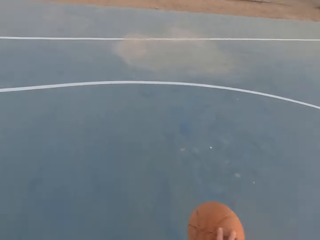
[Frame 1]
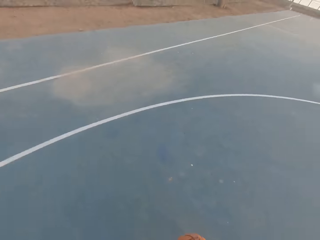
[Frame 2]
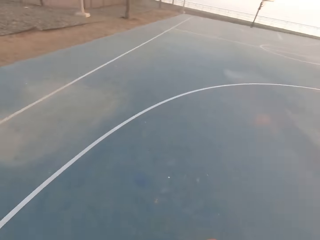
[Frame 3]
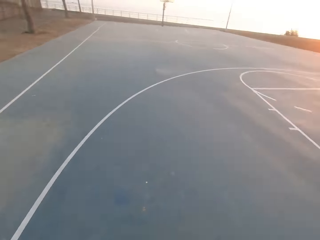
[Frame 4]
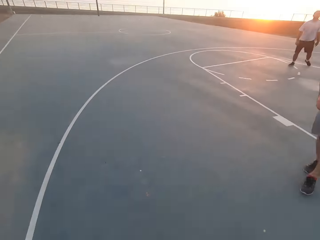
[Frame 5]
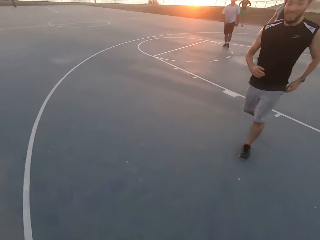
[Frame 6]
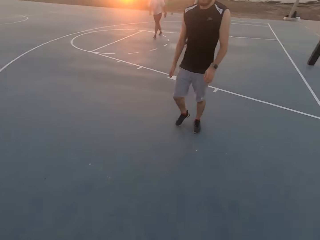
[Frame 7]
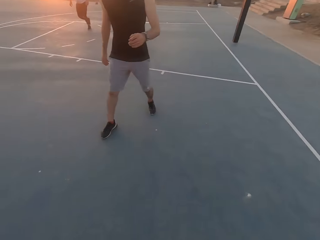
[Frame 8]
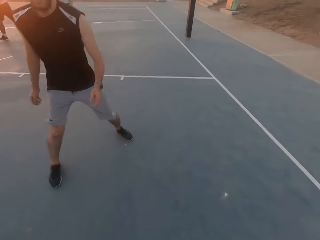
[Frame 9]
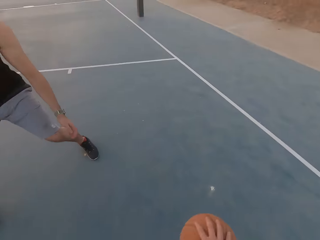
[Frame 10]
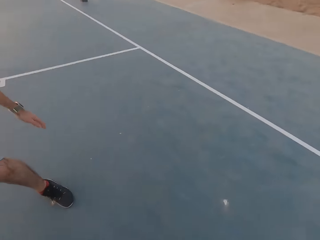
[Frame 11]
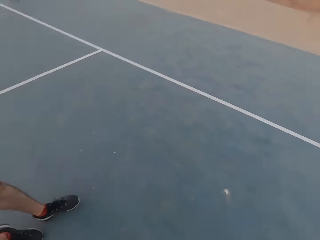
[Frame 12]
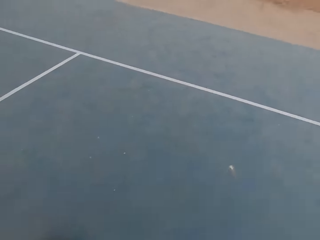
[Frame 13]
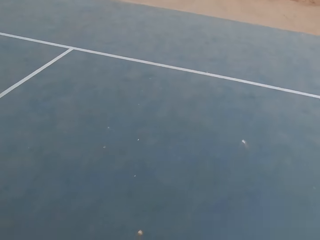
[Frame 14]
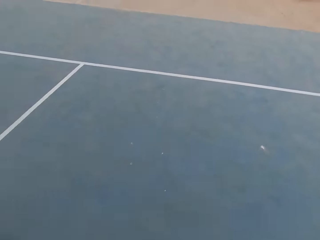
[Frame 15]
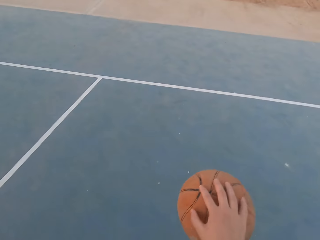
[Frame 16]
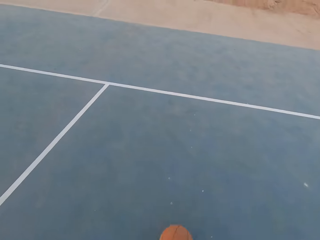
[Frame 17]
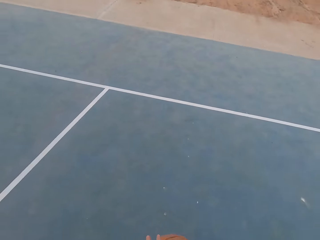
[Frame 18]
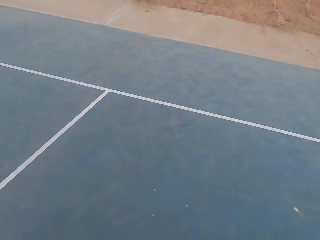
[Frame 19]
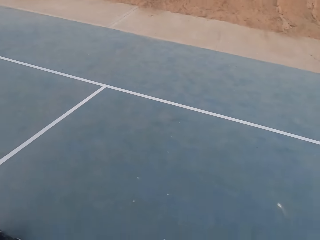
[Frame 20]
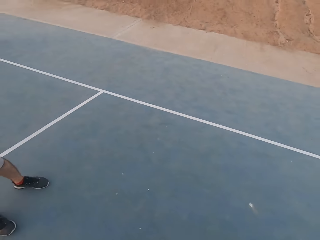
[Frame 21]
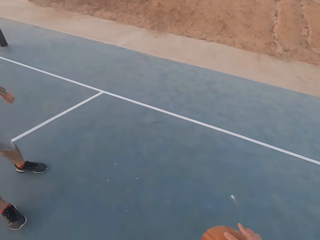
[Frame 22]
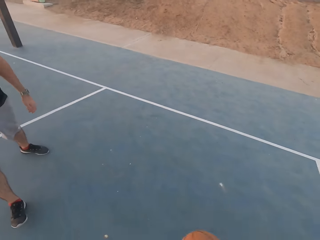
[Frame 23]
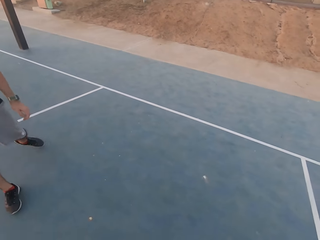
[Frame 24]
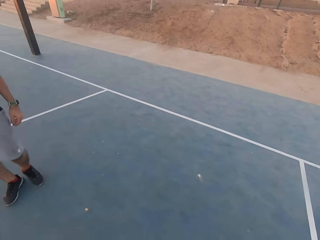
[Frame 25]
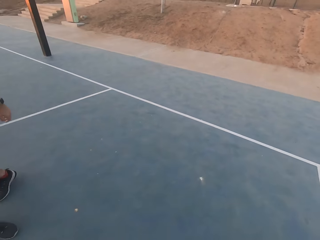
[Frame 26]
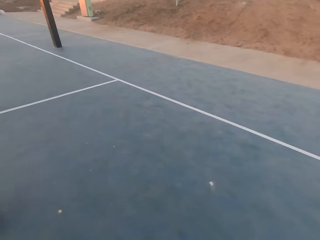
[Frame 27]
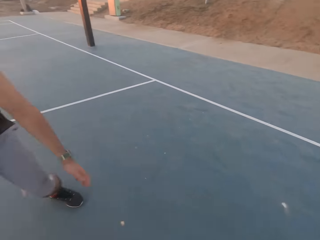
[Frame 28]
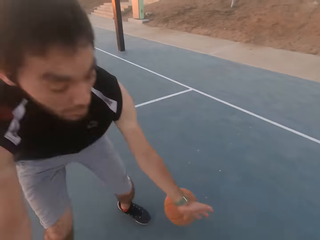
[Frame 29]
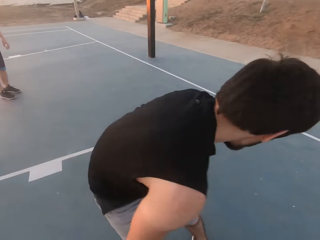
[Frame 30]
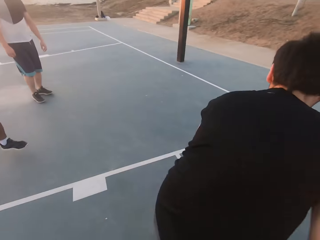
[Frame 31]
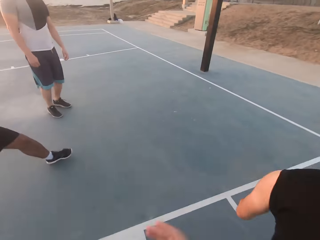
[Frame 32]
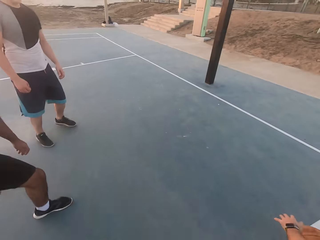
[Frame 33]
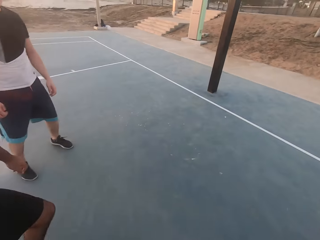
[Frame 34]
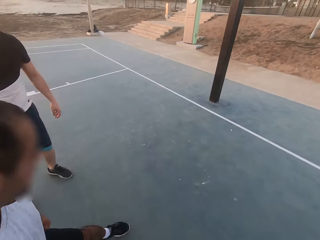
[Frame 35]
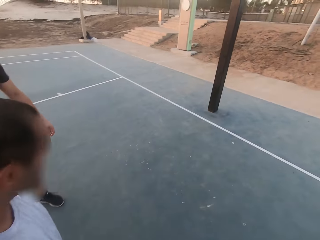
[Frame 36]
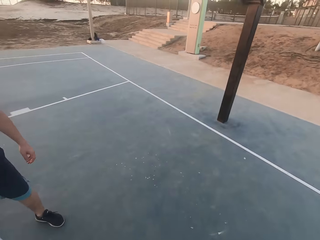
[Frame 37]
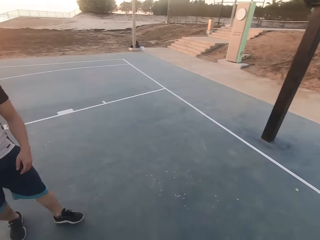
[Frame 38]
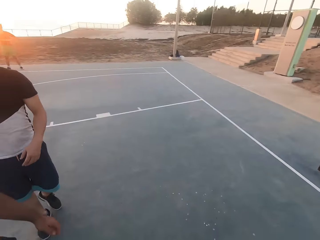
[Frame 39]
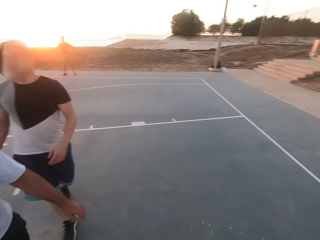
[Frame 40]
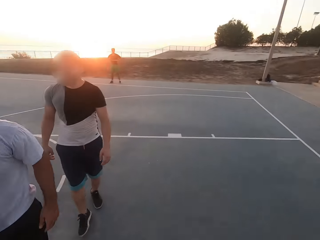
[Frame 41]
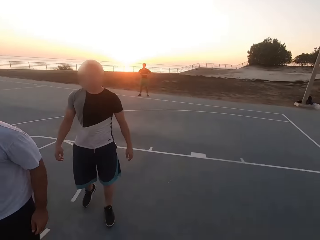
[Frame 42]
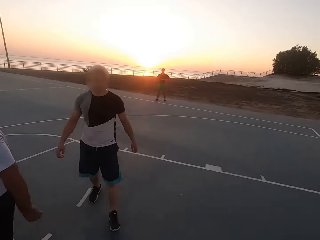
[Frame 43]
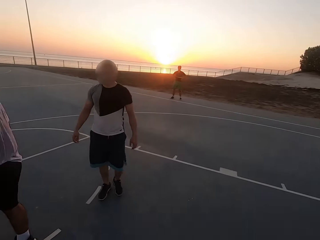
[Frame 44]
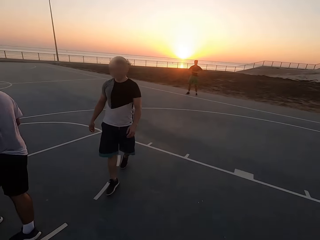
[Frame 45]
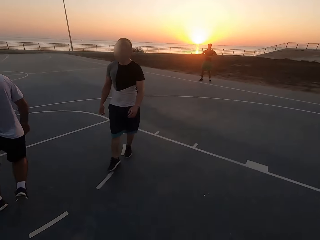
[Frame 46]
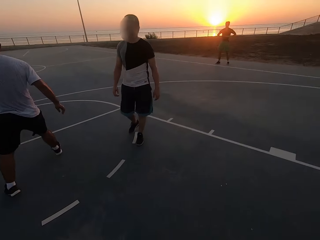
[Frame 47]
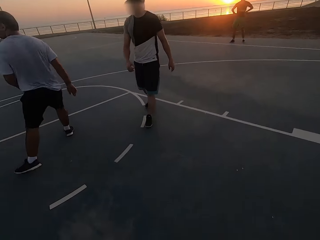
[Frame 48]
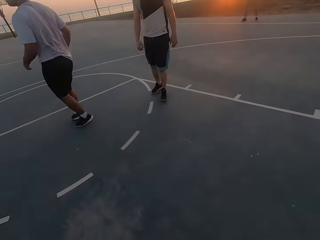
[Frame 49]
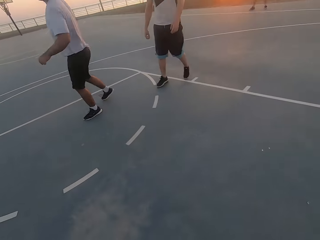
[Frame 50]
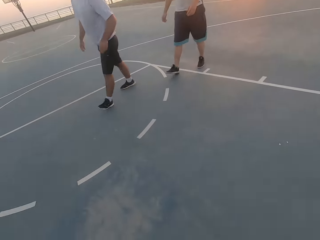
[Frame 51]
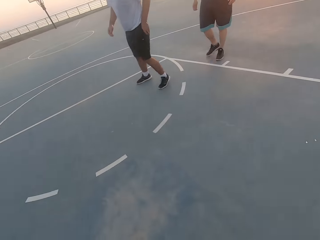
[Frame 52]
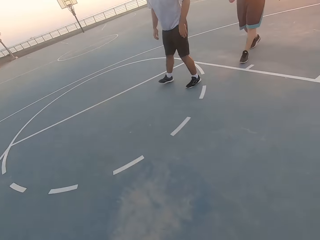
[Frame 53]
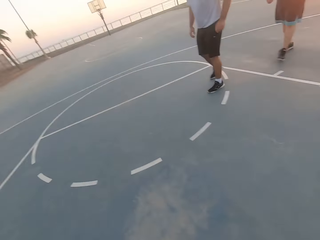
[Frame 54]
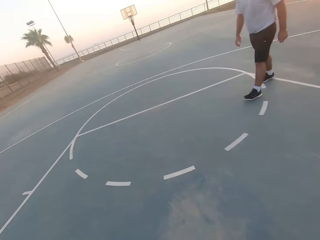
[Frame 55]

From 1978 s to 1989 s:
The camera wearer dribbles the ball. A man picks up the ball. Another man dribbles the ball. Another man walks. Another man walks. The camera wearer looks around.

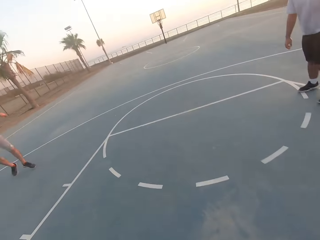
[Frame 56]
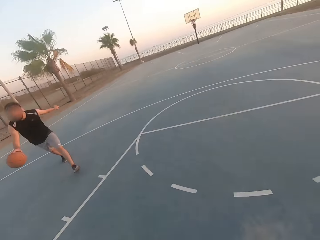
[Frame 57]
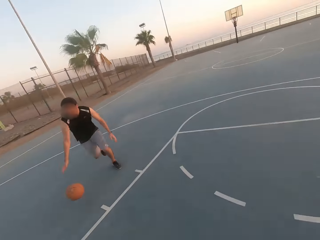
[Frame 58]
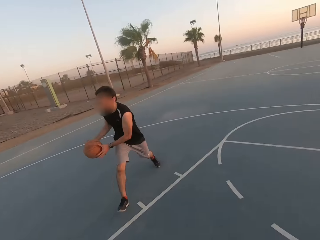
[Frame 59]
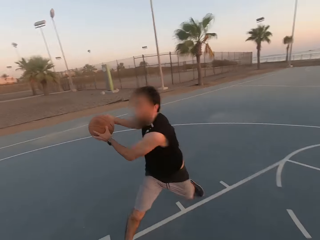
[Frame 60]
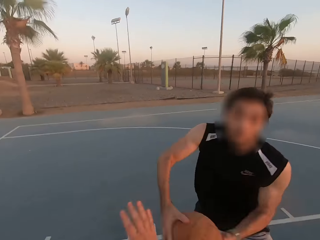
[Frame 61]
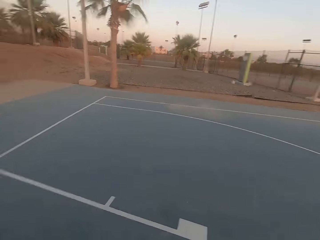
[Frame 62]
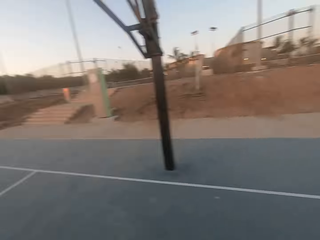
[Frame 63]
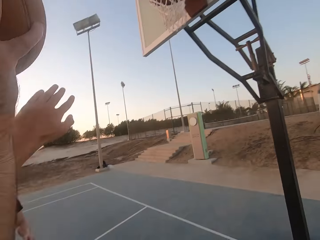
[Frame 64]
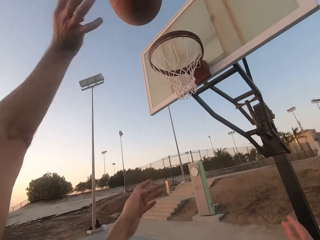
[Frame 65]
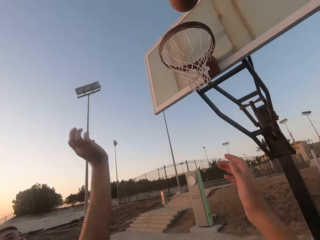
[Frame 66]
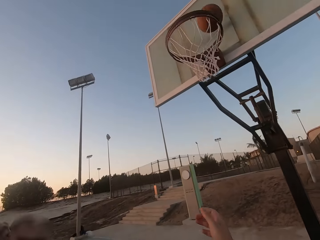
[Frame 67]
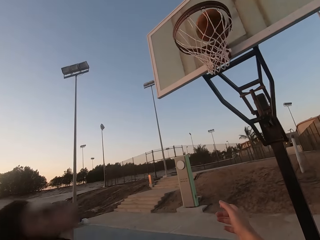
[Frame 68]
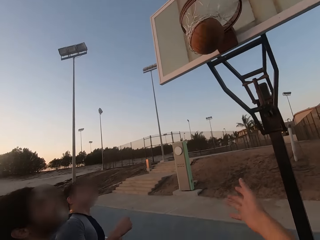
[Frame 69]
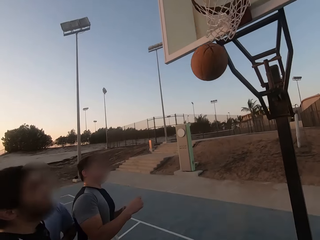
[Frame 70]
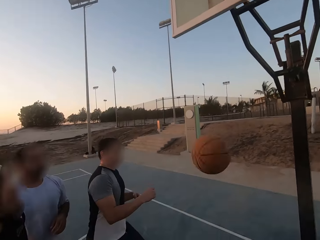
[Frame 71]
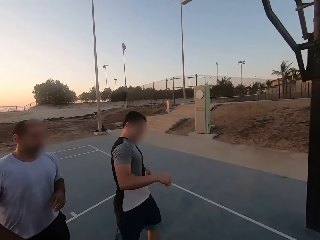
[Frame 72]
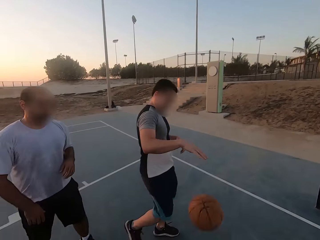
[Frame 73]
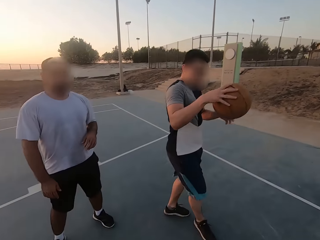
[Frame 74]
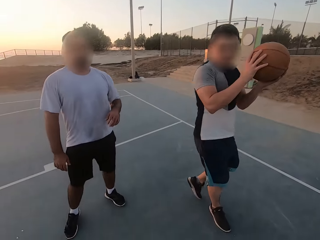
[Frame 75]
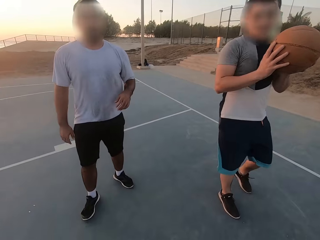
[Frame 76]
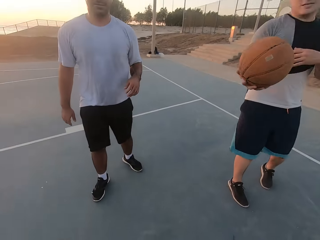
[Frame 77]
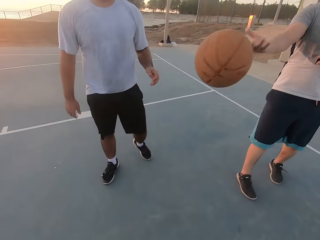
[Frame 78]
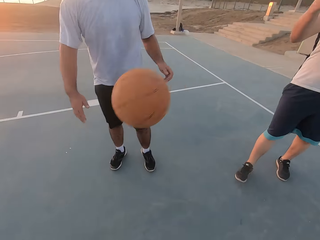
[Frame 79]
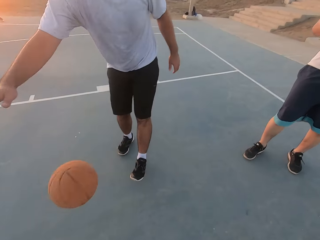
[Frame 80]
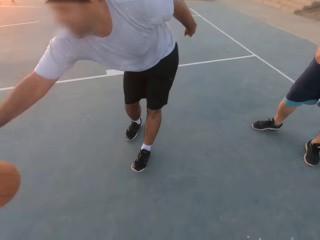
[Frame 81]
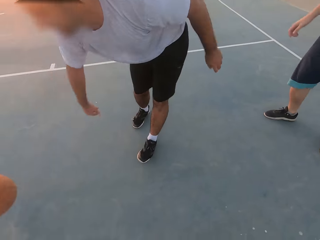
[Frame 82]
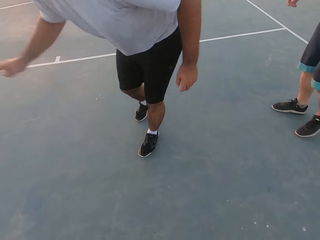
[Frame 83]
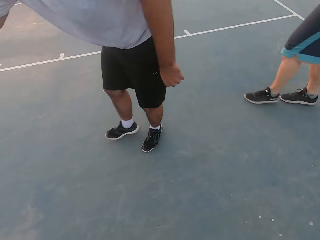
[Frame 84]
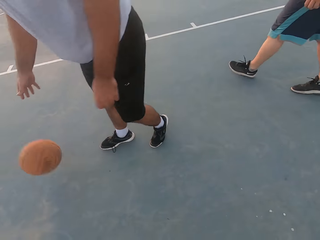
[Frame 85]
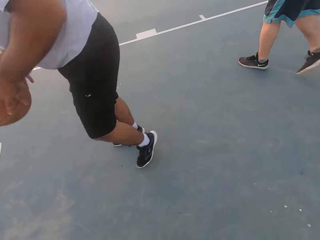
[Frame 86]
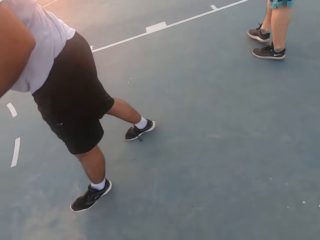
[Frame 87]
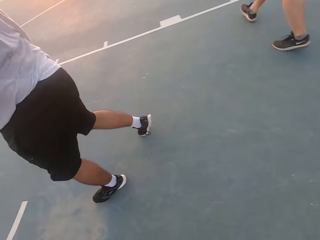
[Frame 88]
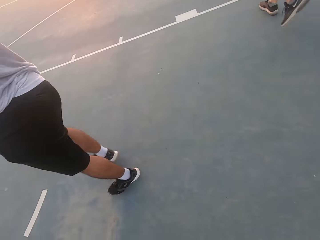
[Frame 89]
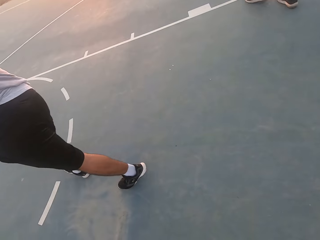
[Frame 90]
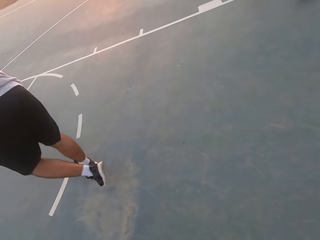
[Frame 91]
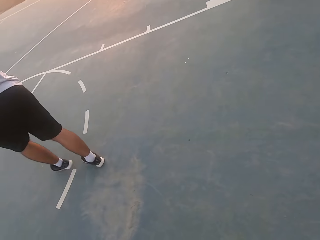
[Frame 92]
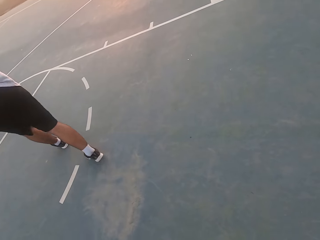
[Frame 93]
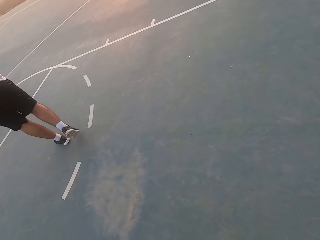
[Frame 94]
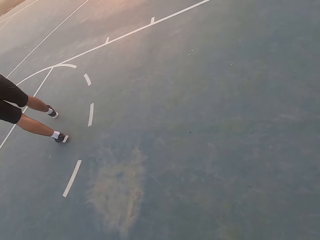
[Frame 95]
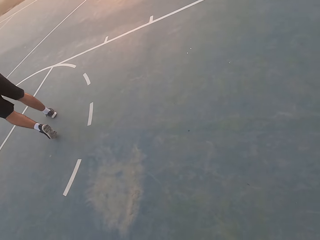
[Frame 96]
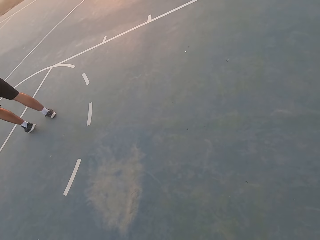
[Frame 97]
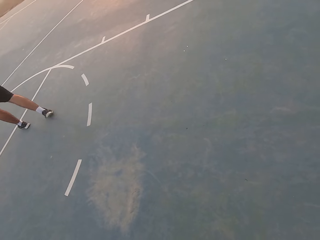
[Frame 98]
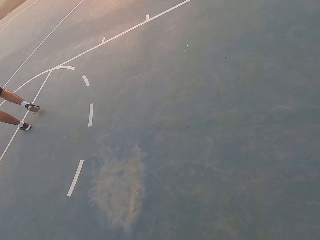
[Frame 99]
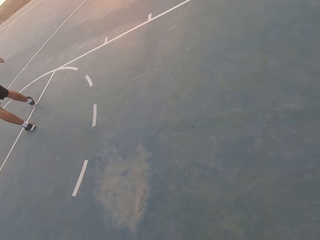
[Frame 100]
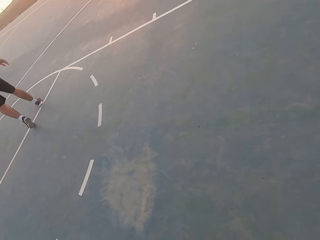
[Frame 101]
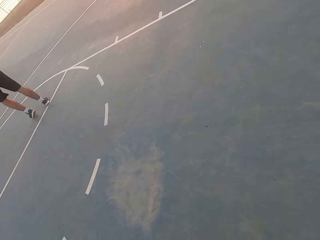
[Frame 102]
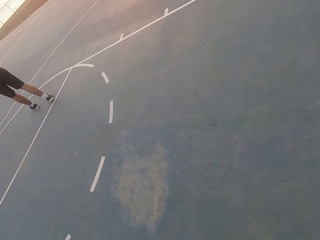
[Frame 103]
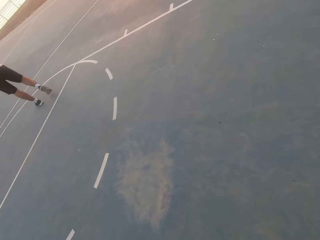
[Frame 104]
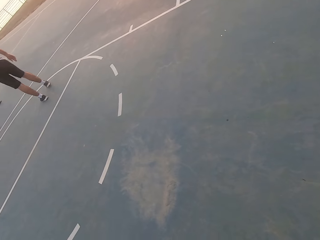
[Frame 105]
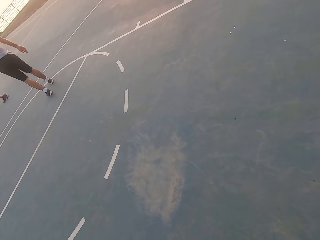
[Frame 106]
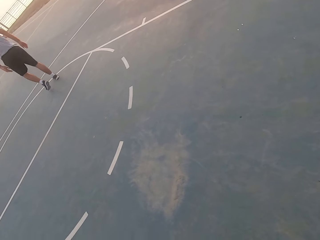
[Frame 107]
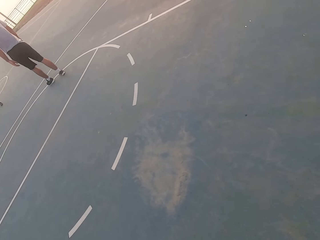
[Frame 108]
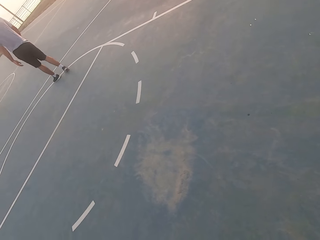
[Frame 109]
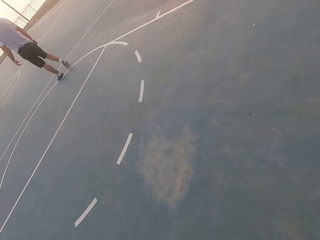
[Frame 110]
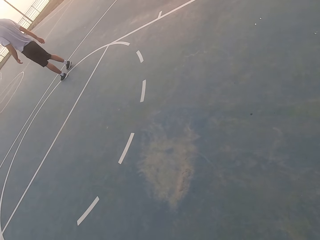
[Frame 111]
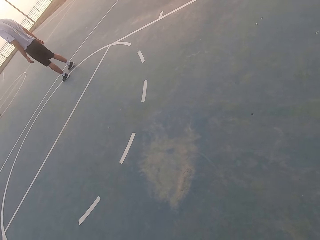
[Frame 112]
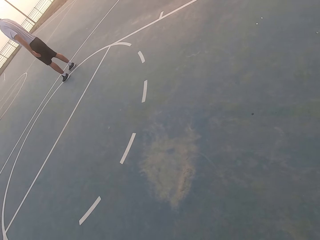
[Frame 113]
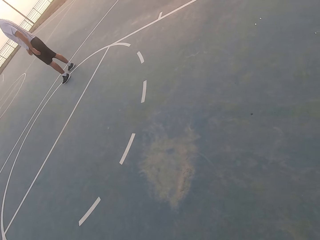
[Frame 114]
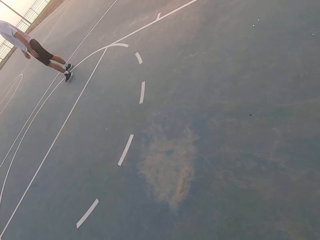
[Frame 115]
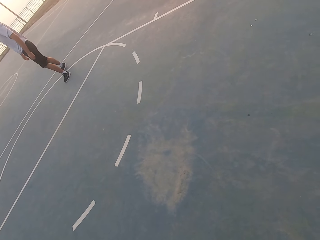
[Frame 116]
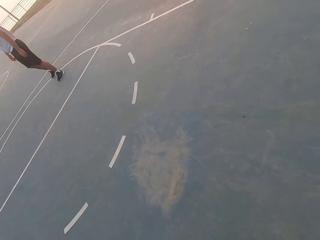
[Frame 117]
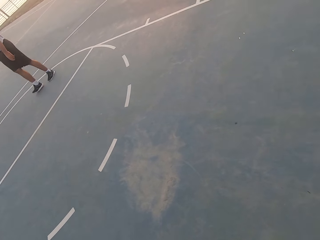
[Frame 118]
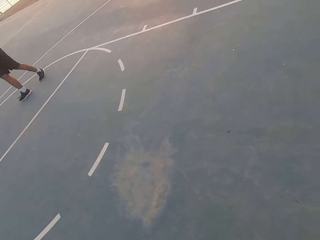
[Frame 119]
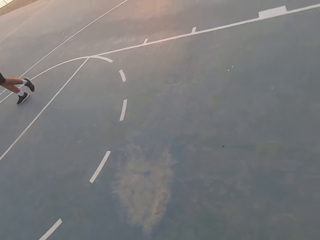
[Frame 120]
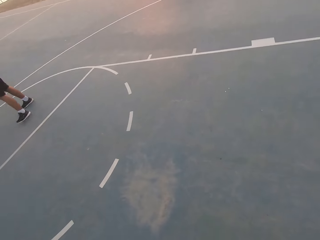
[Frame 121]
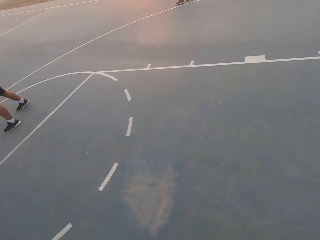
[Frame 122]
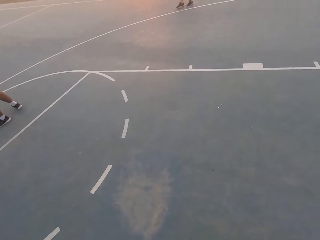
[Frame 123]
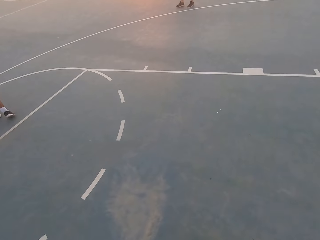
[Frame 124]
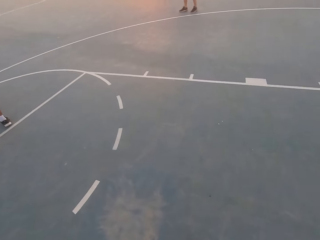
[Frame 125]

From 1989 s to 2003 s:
A man dribbles the ball. The camera wearer looks around. The man holds the ball and throws the ball in the loop. The man makes a basket. Another man picks up the ball and holds the ball. The other man throws the ball to a third man. The third man picks up the ball and dribbles the ball. The third man dribbles the ball again. The other man walks. The third man walks.
